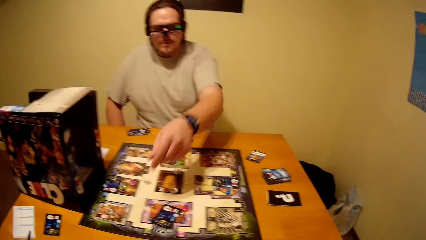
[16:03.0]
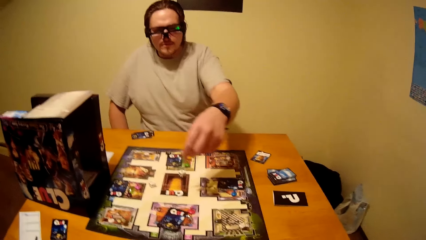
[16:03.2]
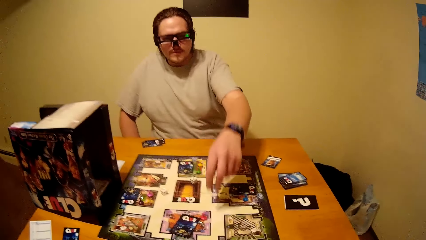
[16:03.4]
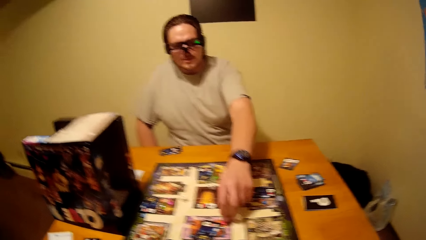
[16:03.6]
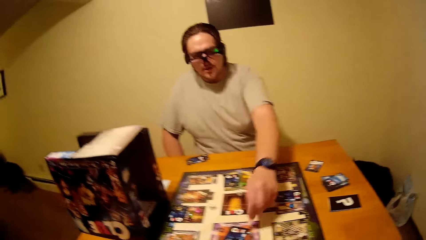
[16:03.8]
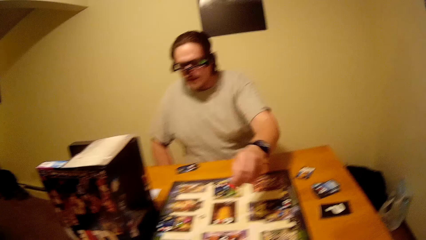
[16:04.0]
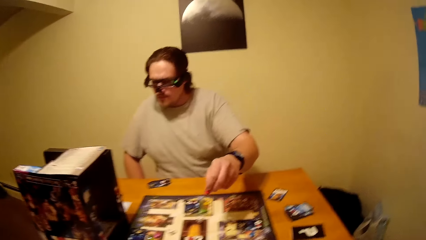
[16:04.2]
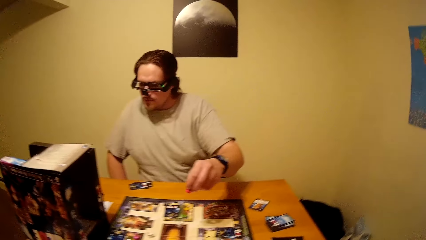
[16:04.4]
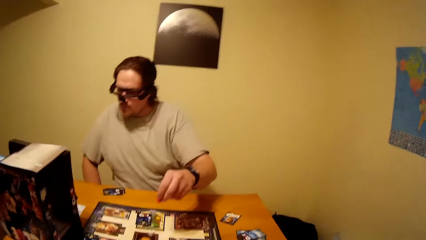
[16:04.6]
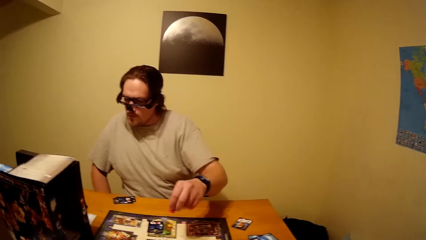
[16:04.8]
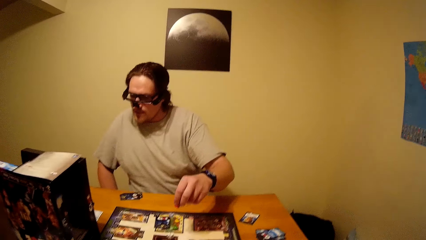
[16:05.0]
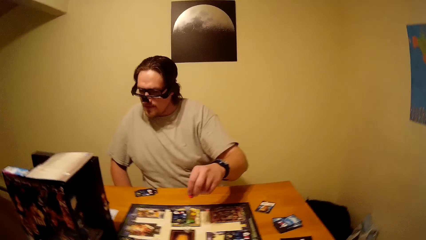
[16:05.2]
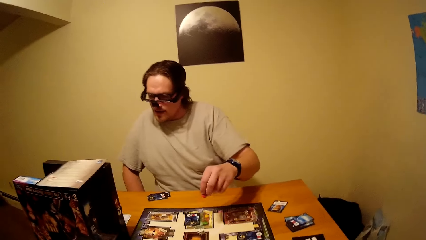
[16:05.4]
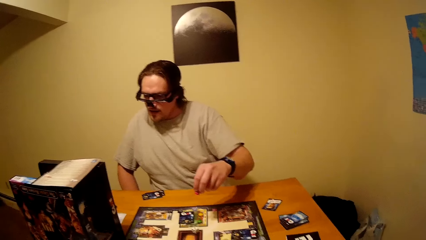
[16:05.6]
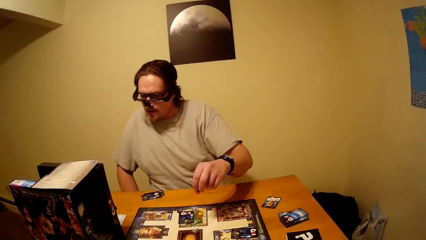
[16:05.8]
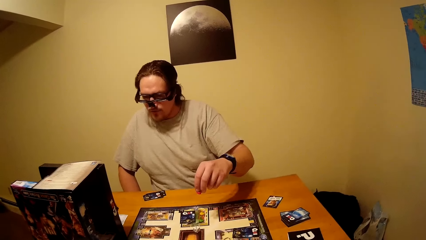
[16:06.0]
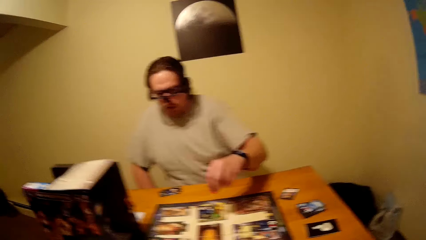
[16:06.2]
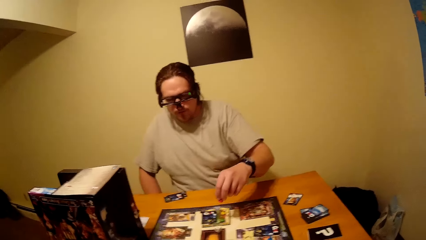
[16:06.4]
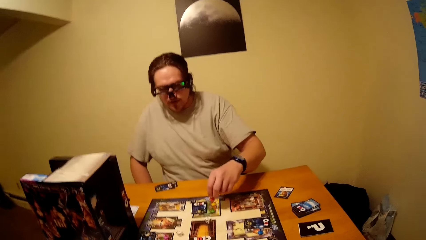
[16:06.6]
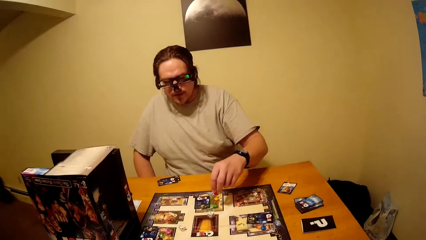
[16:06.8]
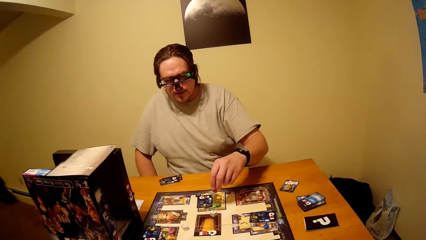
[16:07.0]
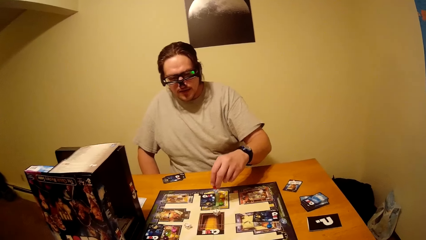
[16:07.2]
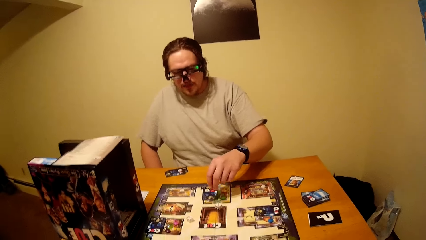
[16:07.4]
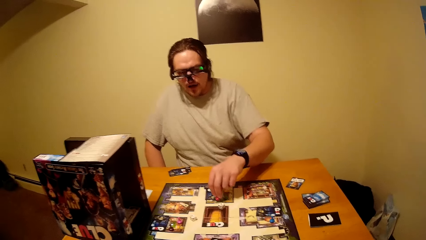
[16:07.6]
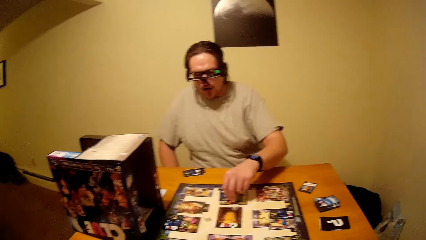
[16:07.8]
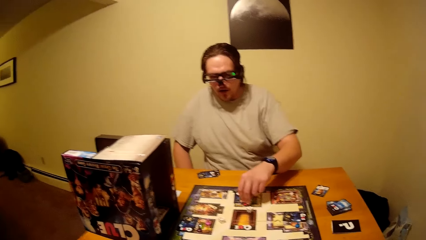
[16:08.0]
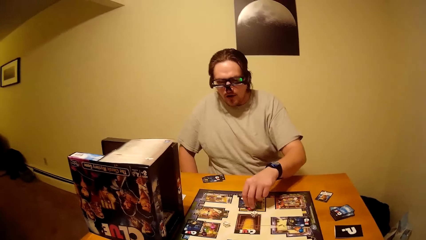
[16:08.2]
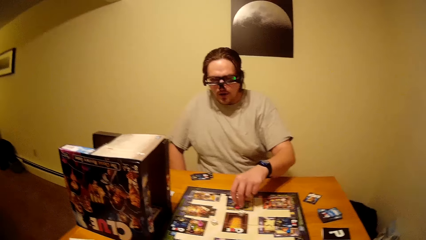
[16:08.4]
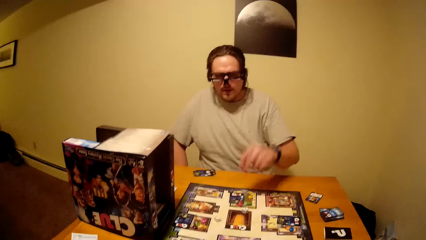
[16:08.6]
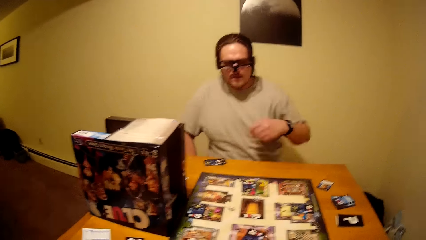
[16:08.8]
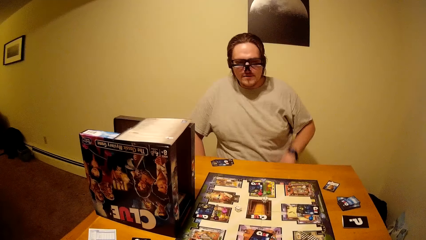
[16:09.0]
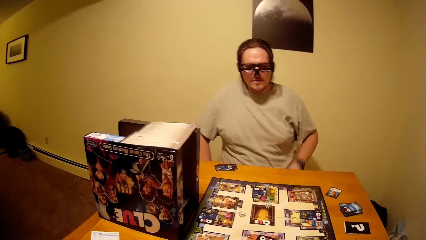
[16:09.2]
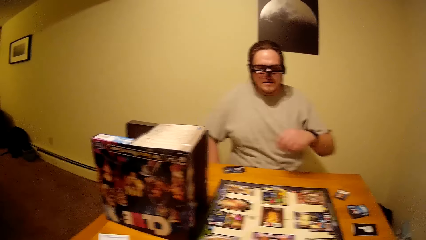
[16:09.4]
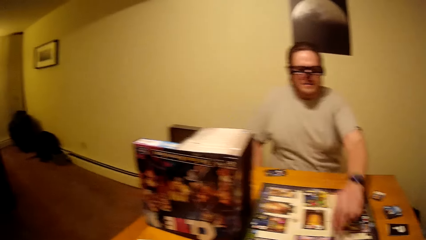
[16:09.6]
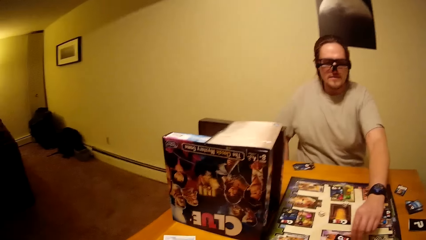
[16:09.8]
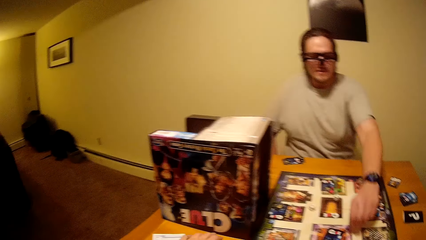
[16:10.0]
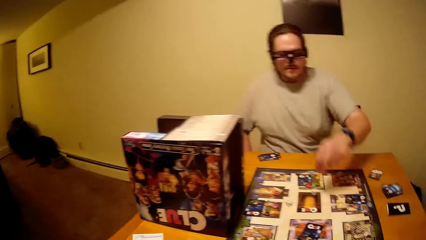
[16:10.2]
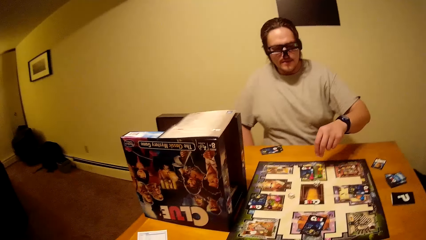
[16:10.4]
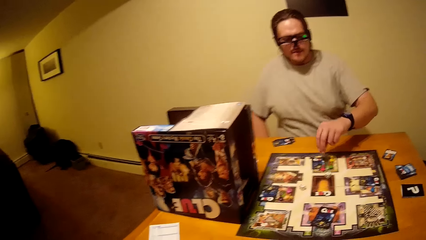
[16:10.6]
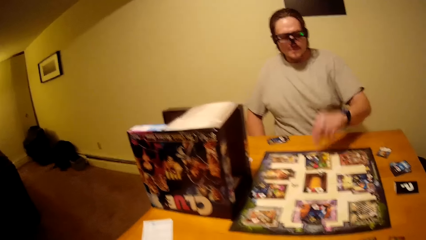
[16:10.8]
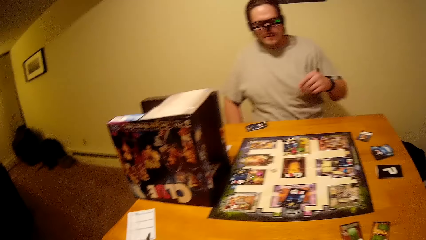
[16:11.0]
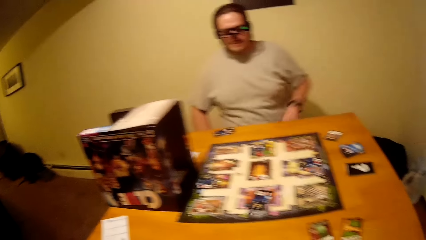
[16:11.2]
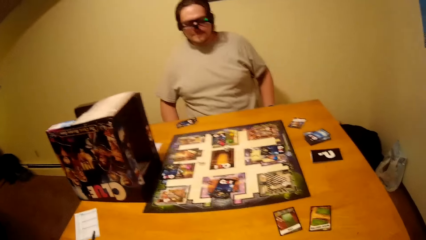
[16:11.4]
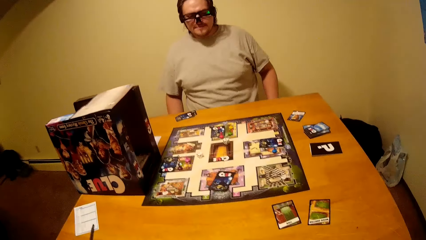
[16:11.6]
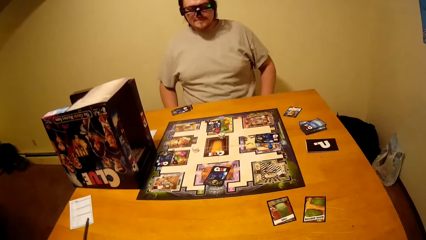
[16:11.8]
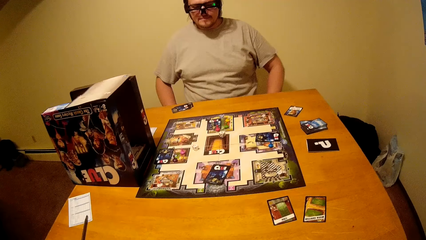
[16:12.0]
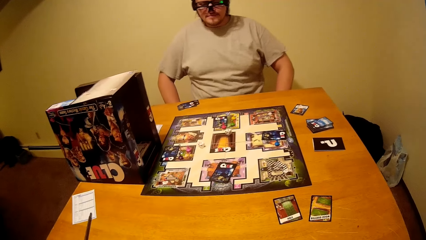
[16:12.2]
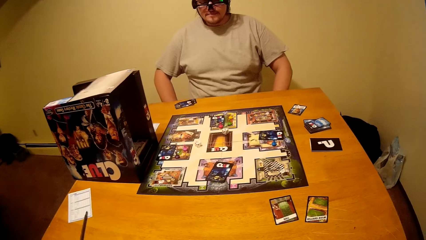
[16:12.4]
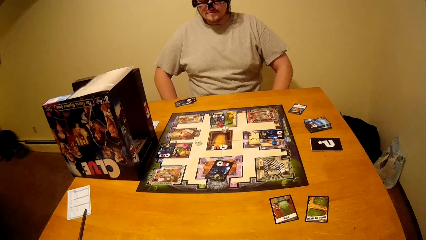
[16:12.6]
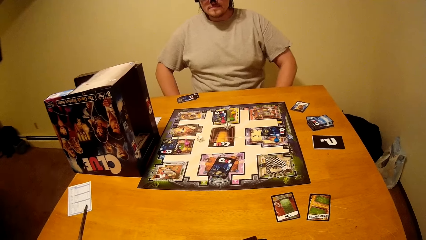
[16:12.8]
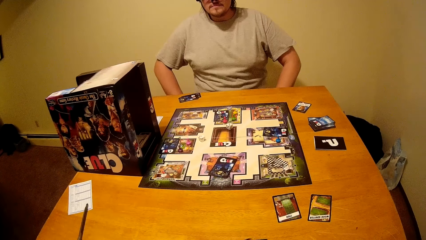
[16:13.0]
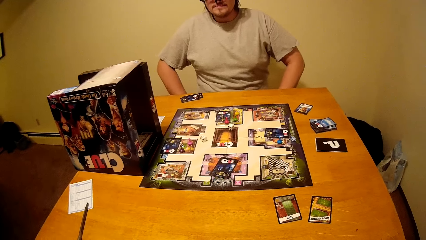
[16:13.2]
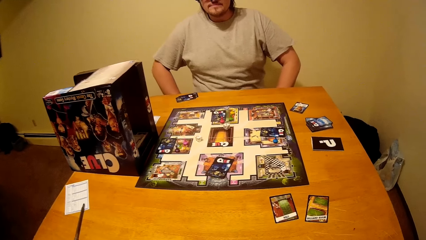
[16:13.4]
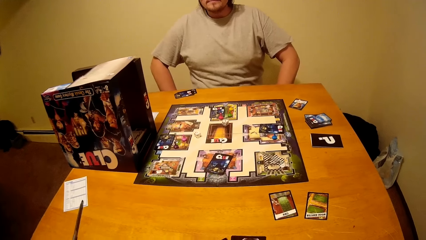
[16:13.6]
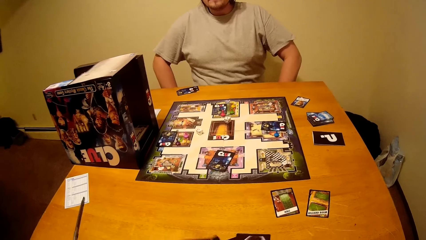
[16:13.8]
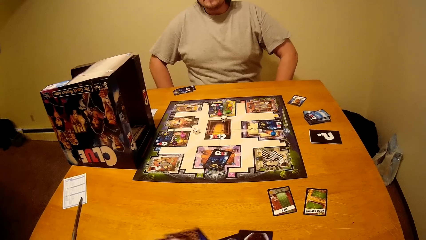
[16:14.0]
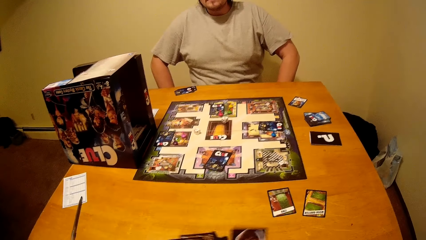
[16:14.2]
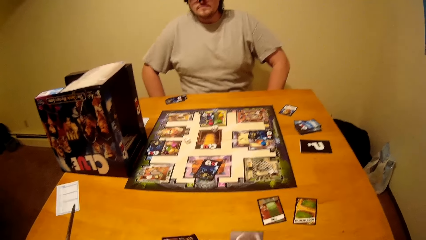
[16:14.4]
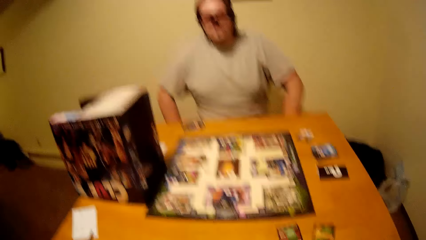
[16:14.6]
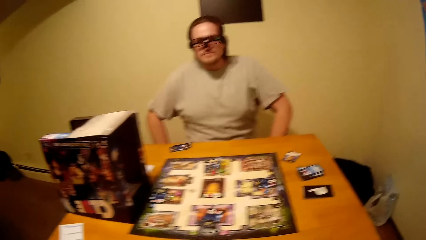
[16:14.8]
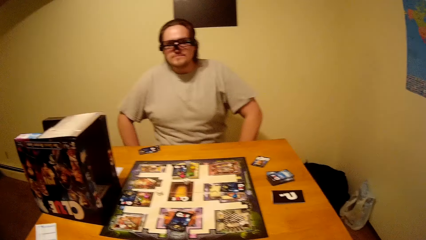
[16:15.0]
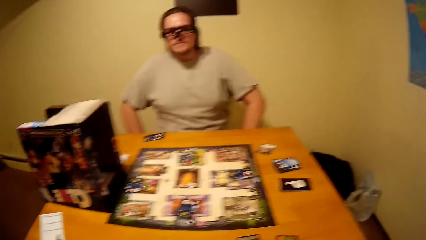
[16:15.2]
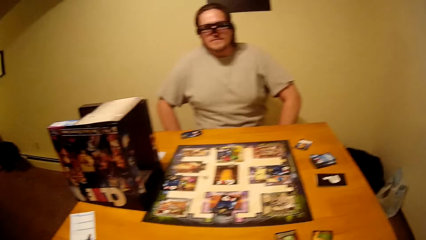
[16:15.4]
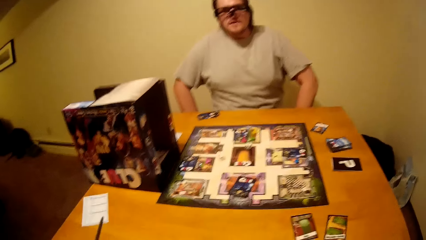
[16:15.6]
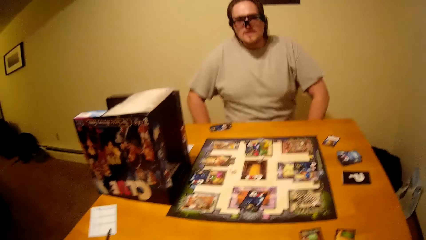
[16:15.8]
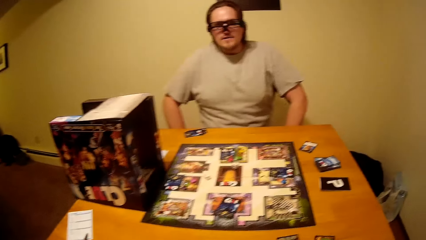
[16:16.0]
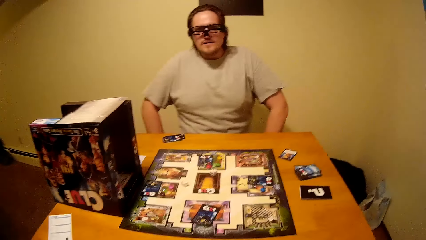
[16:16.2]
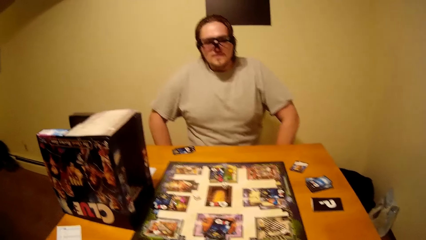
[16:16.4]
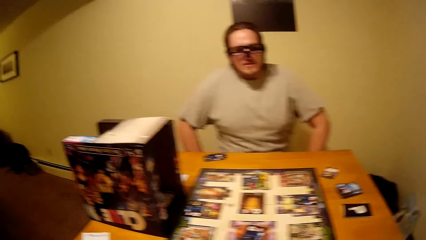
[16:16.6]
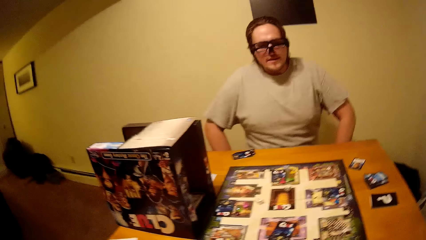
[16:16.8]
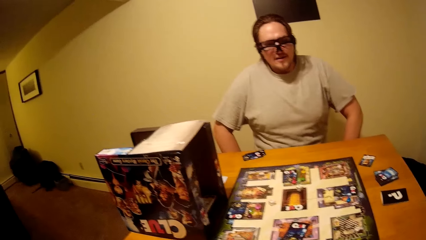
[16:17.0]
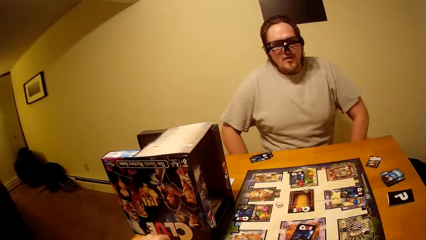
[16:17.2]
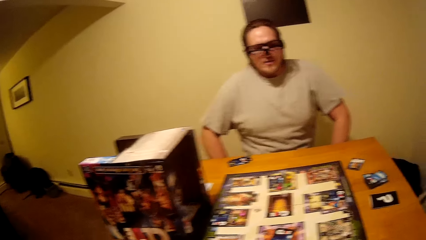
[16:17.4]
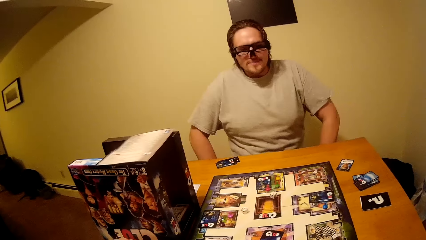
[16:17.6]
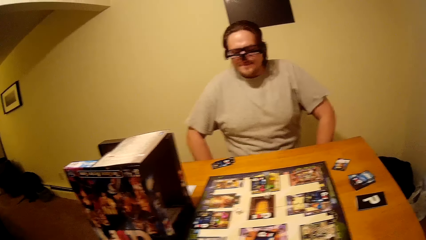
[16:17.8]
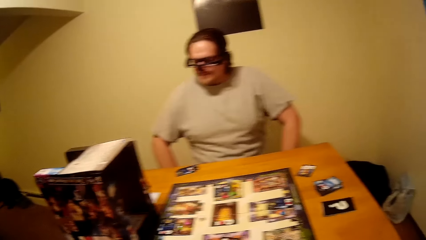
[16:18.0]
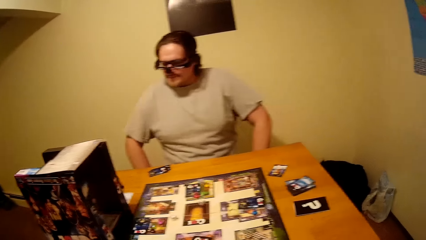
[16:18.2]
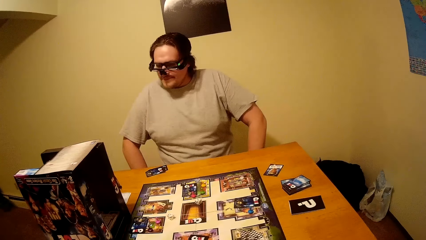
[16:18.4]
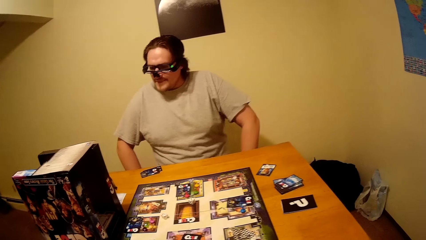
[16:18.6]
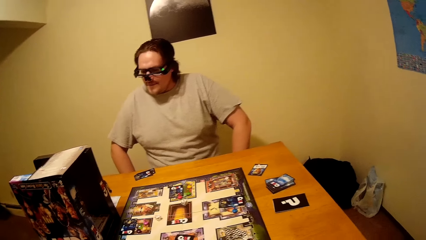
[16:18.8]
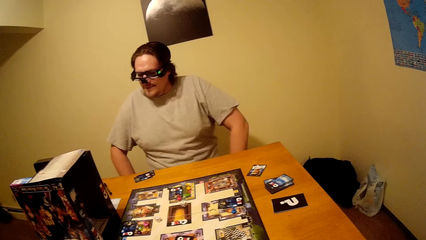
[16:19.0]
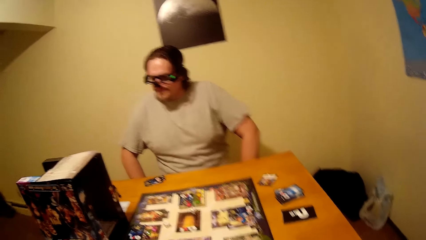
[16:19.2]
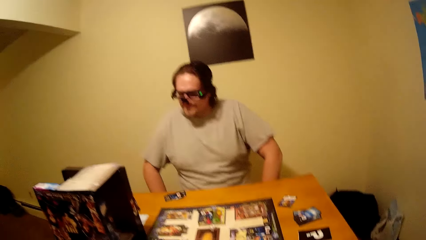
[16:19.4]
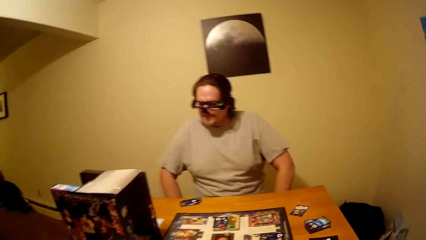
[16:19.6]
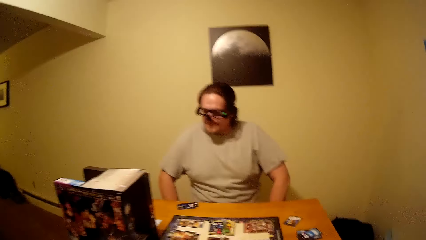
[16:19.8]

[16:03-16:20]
The camera wearer picks a card from the clue board. A man drops a pawn on the clue board, picks the pawn from the clue board, places the pawn on the clue board, picks the pawn from the clue board, drops the pawn on the clue board, and places both hands on the laps.
